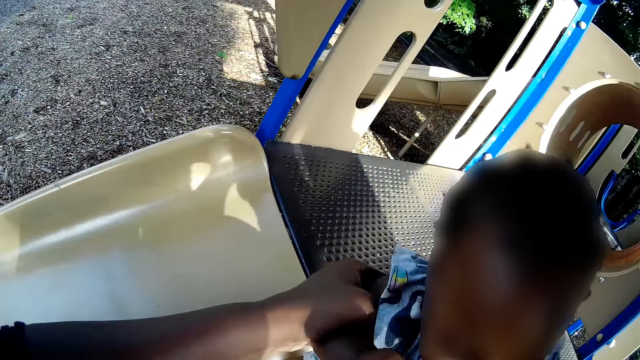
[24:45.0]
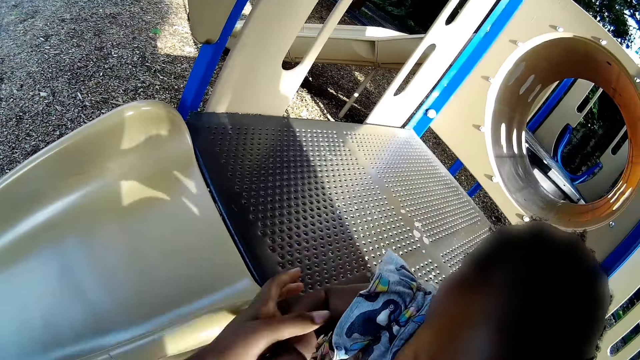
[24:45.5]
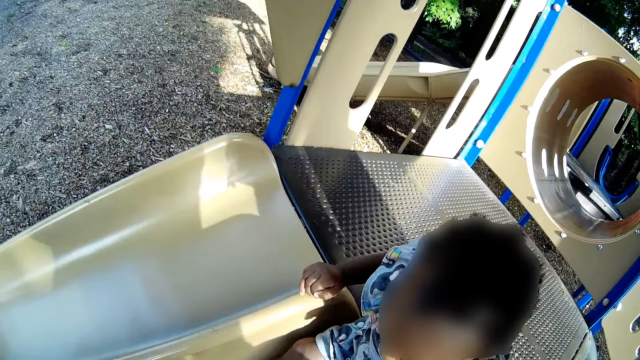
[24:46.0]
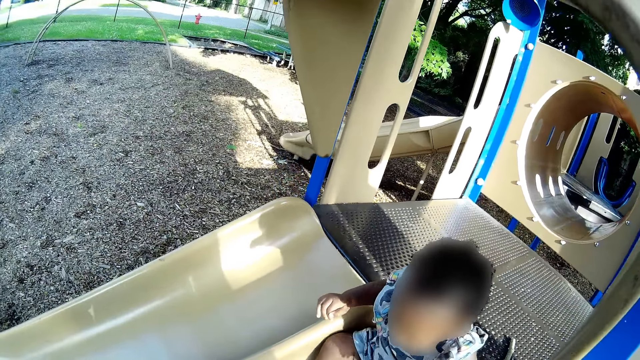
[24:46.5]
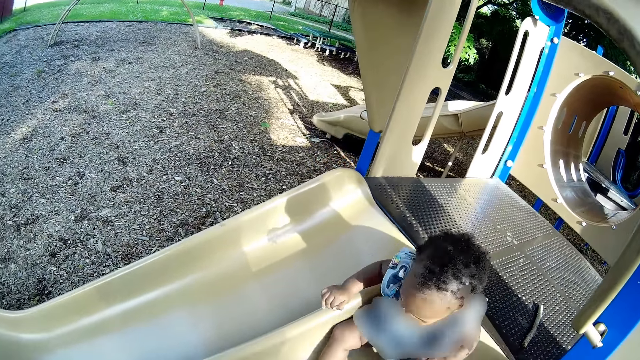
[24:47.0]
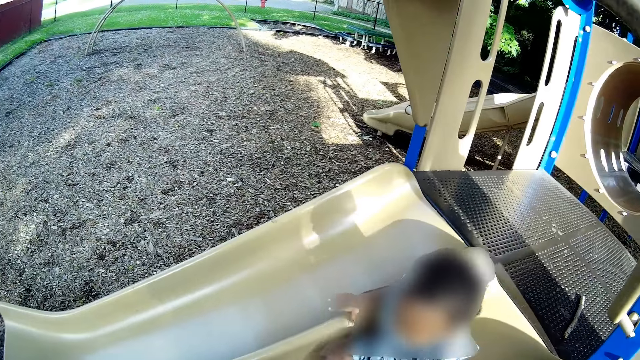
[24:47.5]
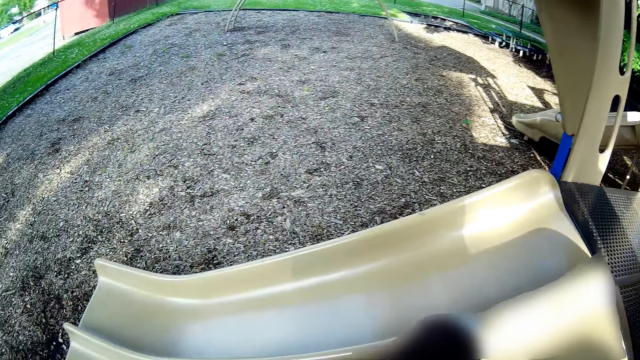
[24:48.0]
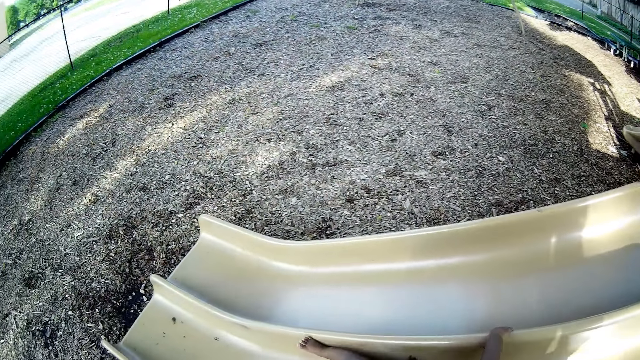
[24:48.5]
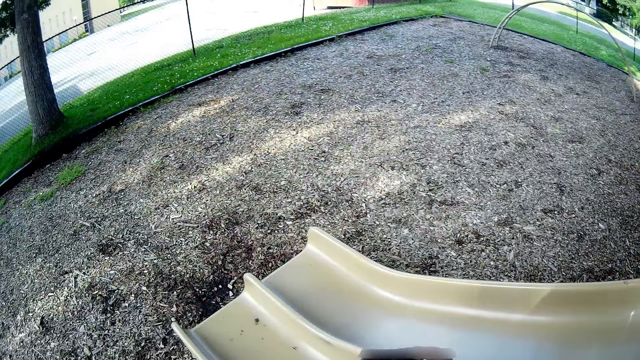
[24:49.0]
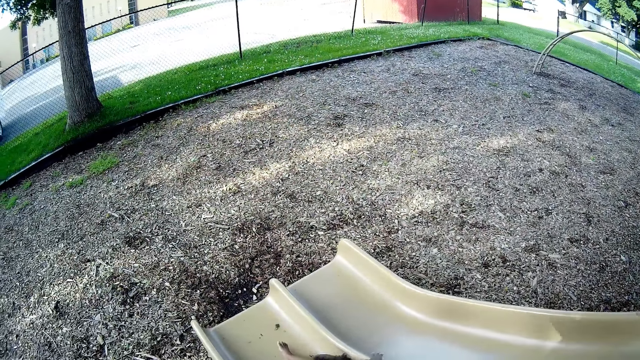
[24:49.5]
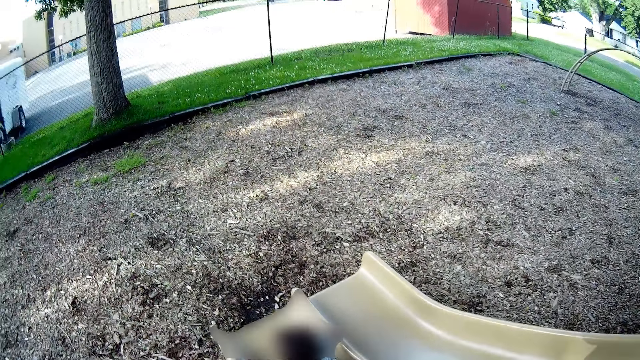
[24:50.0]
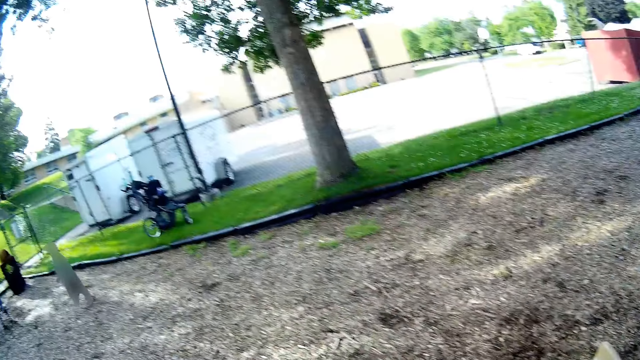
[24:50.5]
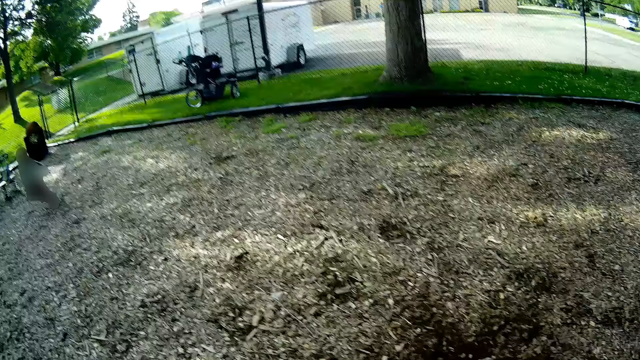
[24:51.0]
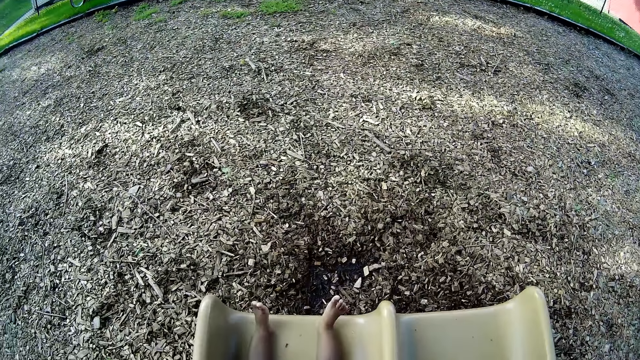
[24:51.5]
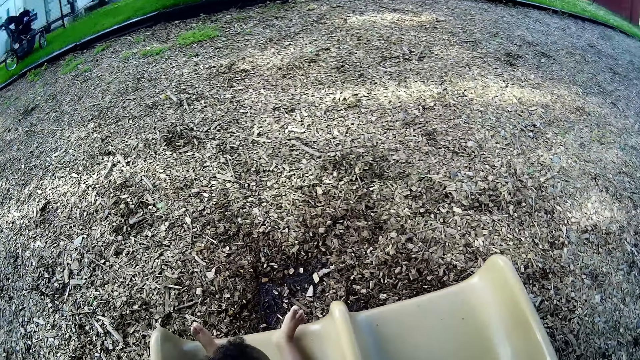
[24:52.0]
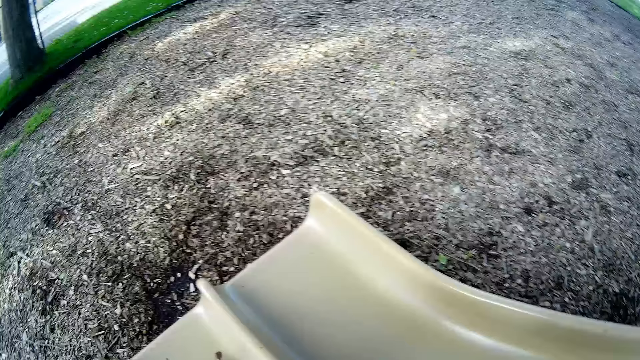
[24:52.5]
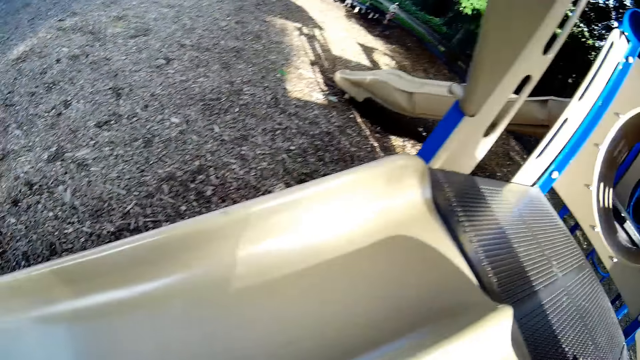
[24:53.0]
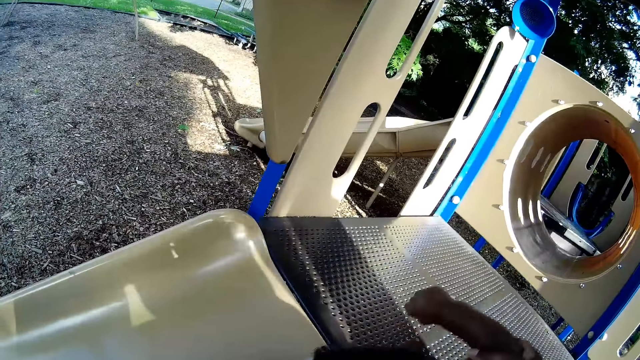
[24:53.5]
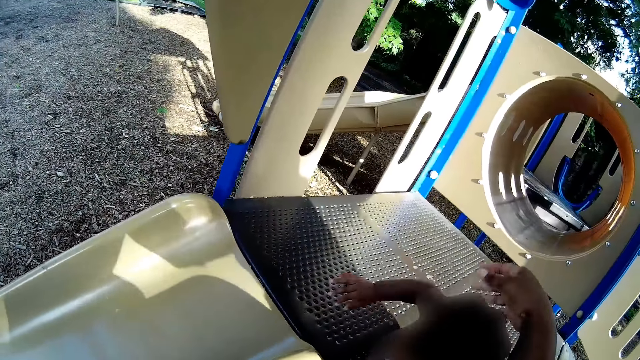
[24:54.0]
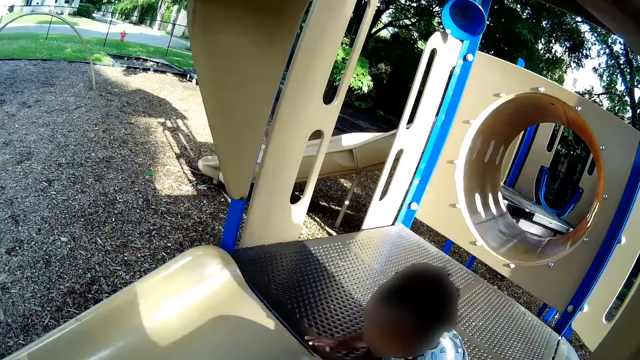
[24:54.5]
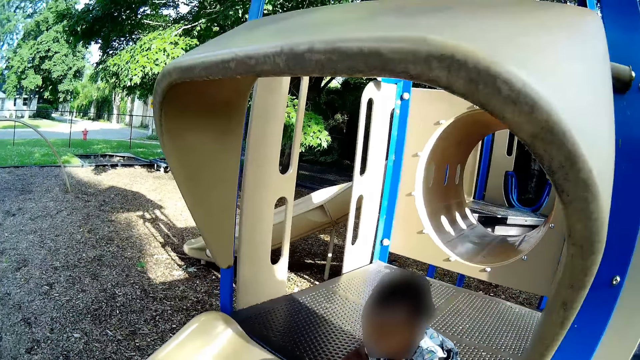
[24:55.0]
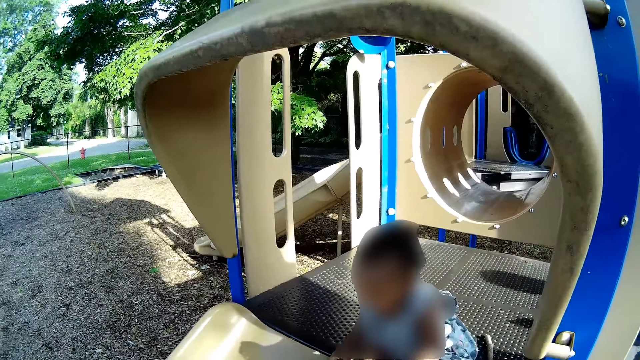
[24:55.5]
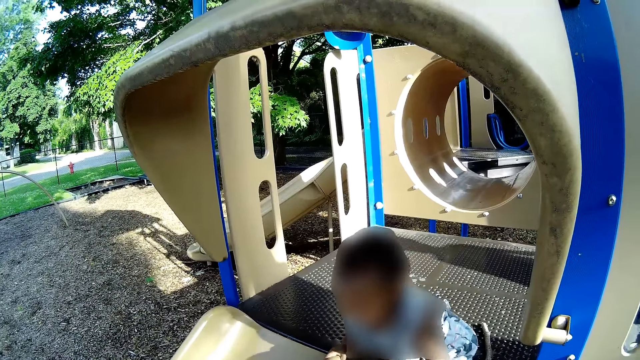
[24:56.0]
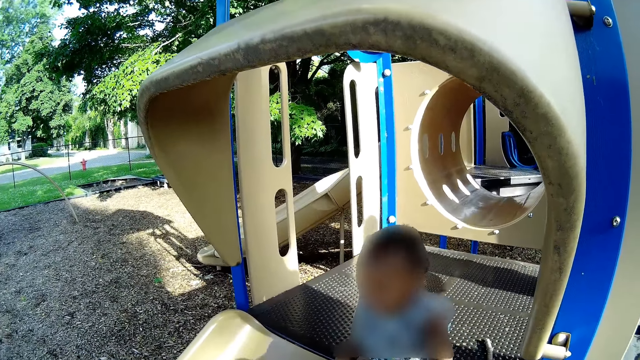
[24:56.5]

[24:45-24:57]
The camera wearer places the child at the top of the playground slide. The child slides down the playground slide. The camera wearer talks with a lady. A man plays. Another child runs towards the playground slide. The lady plays in the playfield. The camera wearer places the first child at the top of the playground slide.

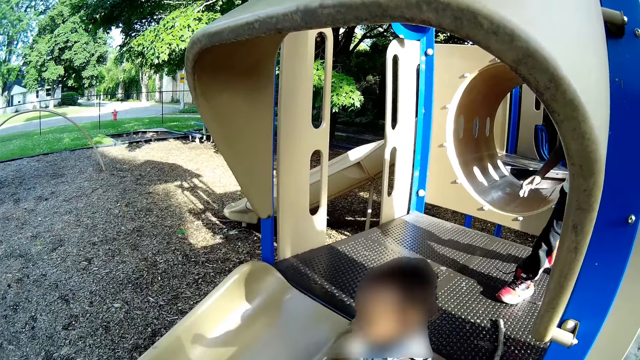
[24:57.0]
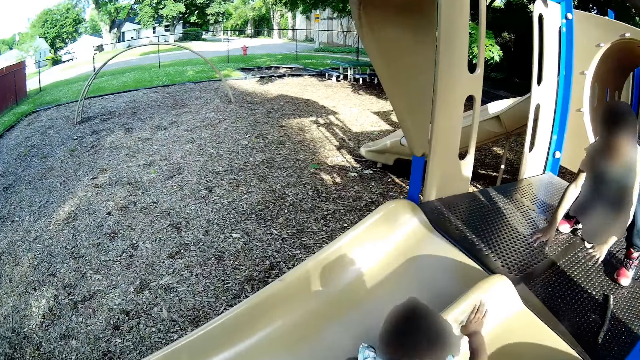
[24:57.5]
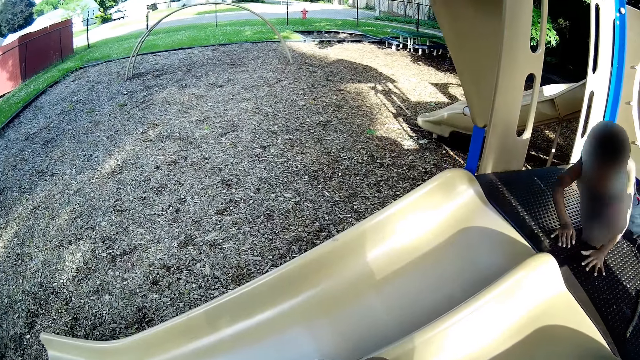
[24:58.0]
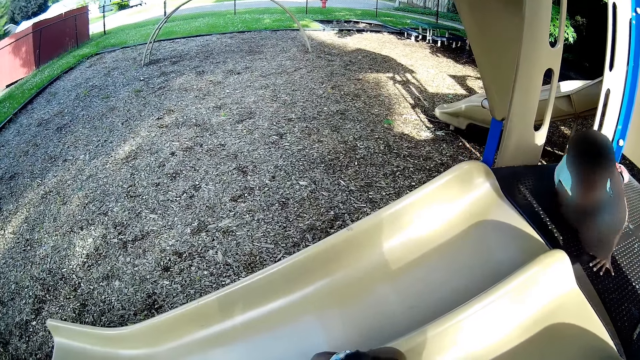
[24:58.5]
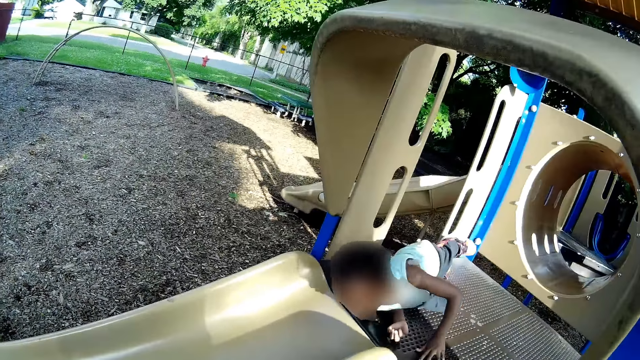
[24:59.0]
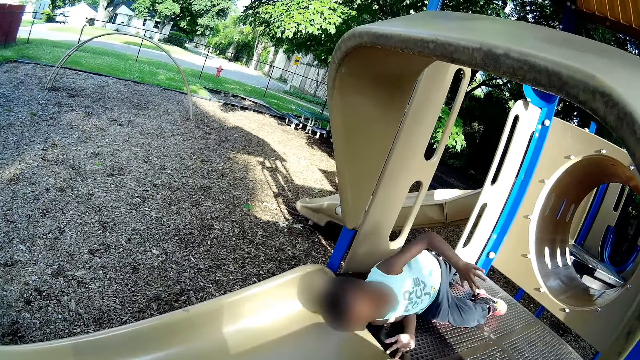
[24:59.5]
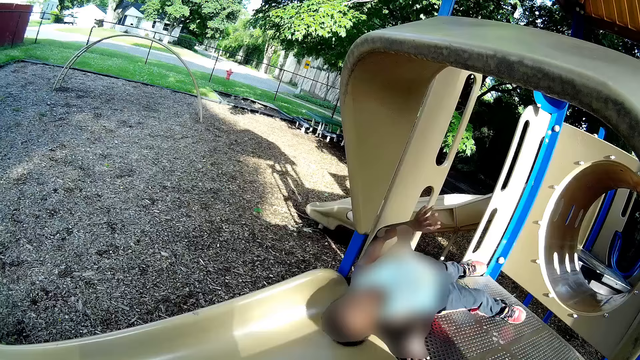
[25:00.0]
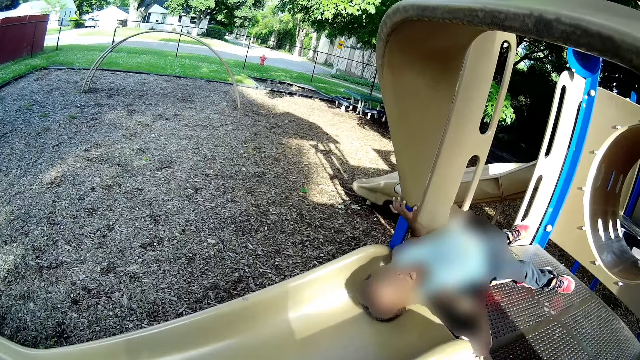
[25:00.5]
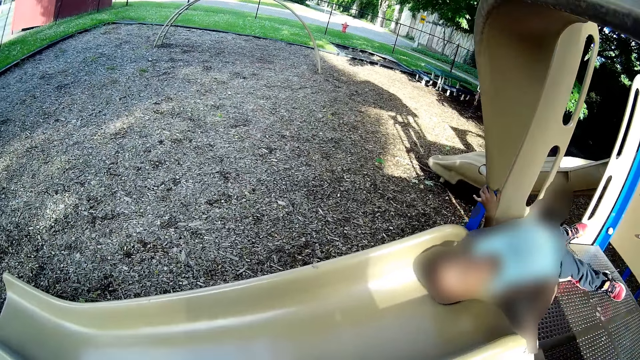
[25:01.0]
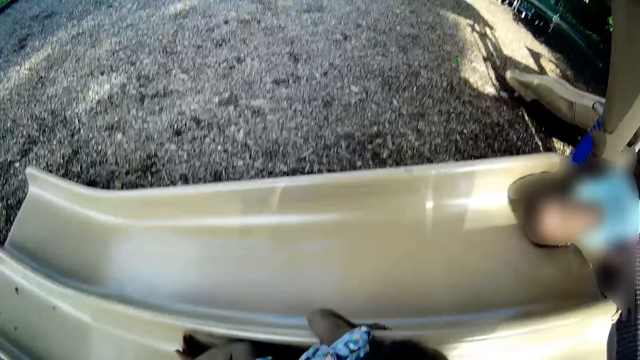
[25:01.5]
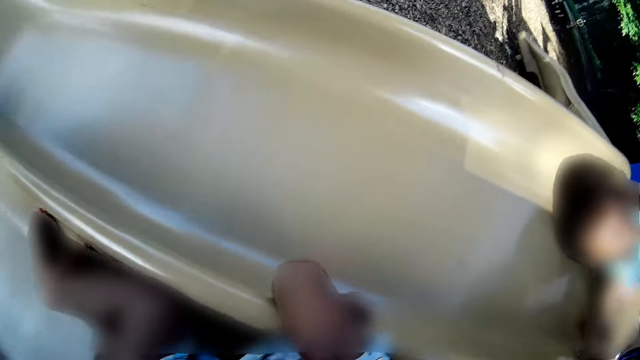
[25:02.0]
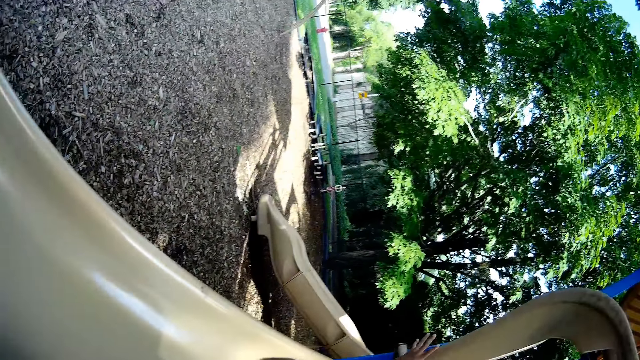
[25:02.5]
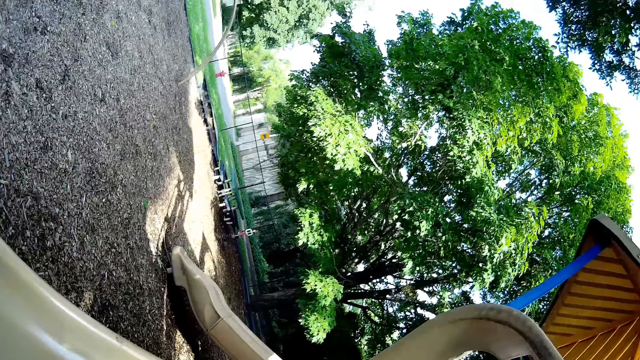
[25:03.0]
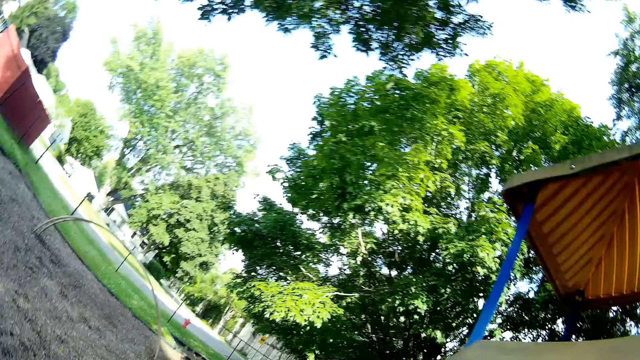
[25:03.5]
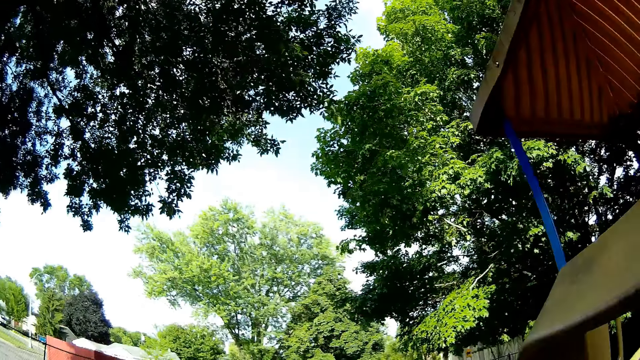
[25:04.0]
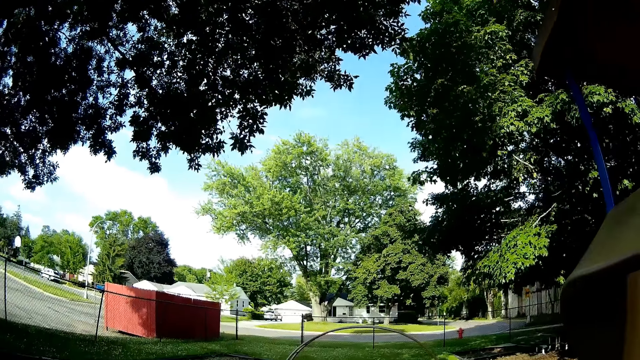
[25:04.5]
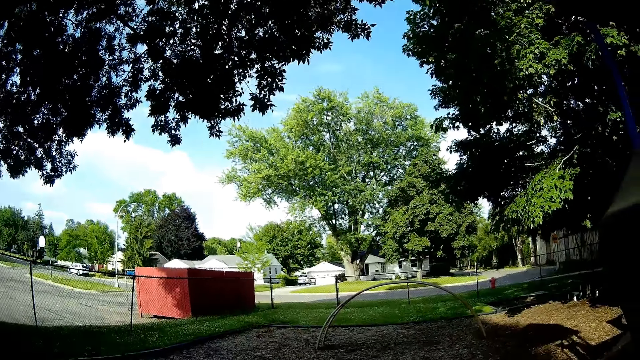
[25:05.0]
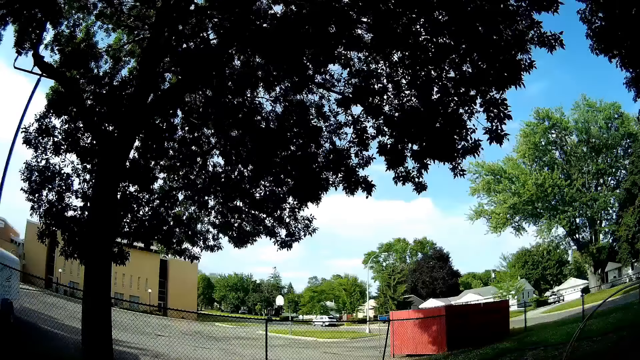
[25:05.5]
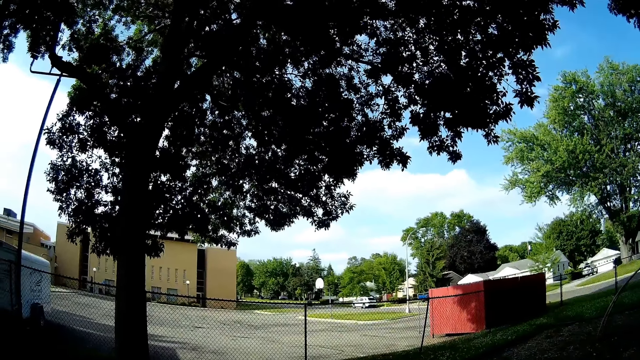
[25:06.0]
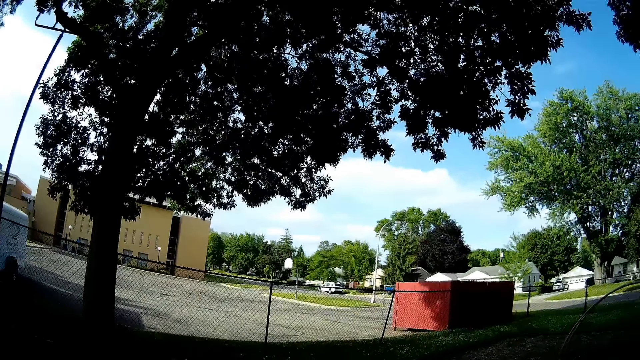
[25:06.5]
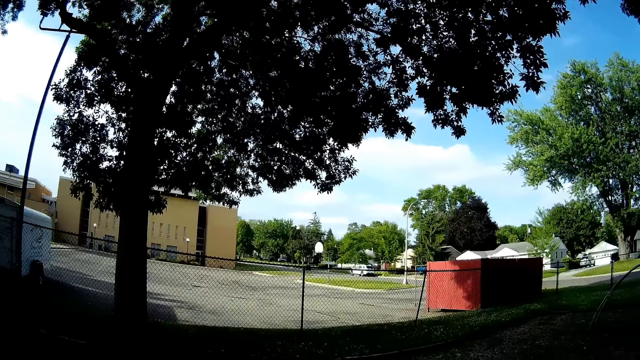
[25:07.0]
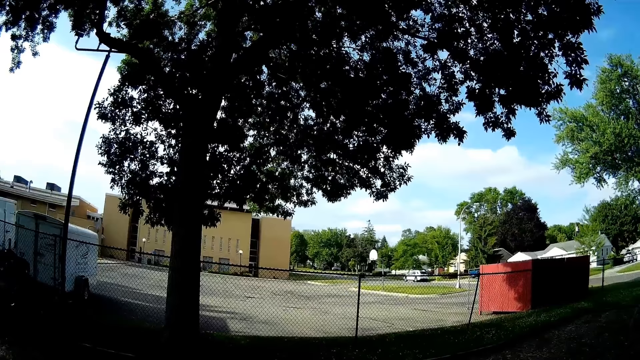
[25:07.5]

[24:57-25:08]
The child slides down the playground slide. Another child lies down at the top of the playground slide. The other child interacts with the camera wearer. The camera wearer talks with a man.
